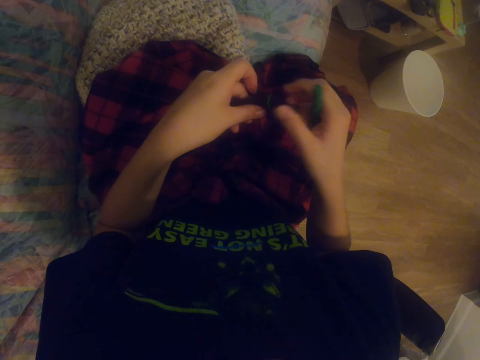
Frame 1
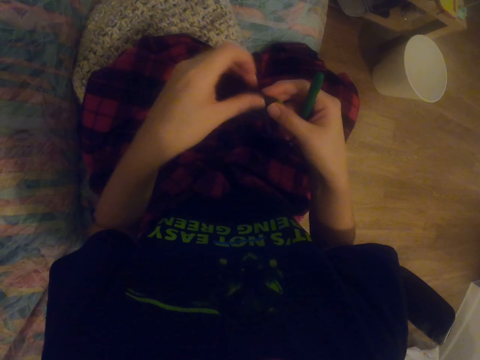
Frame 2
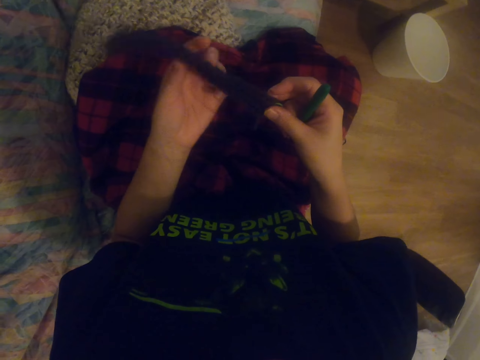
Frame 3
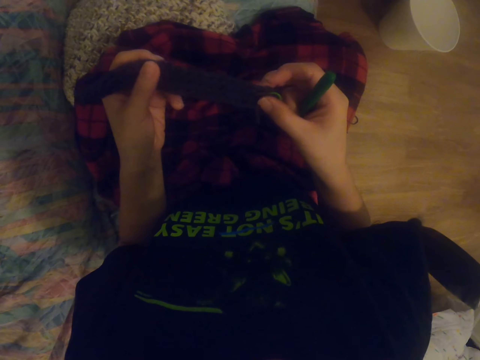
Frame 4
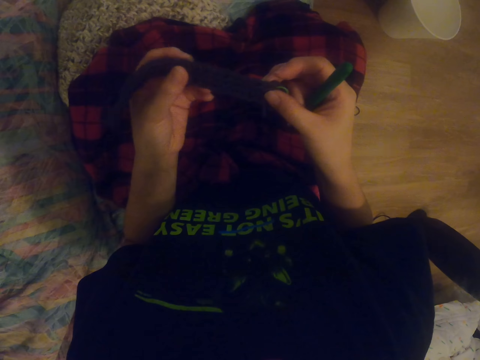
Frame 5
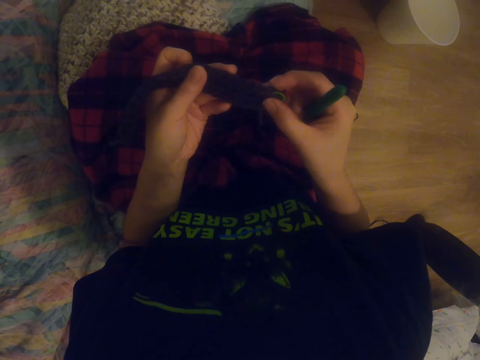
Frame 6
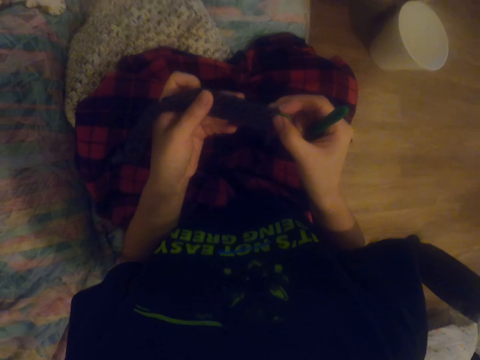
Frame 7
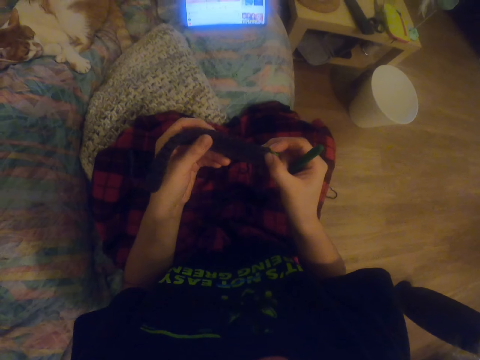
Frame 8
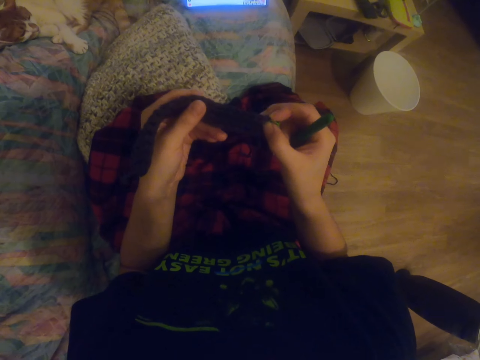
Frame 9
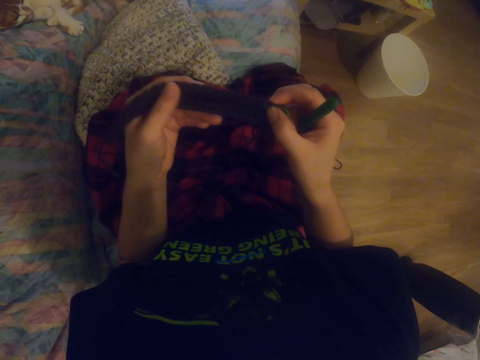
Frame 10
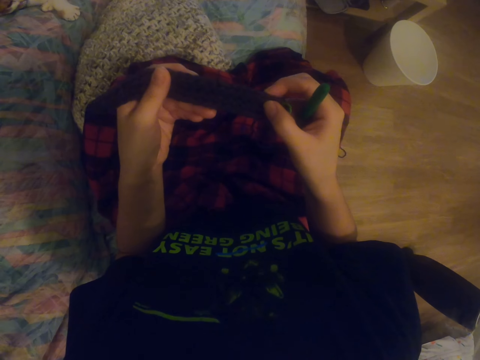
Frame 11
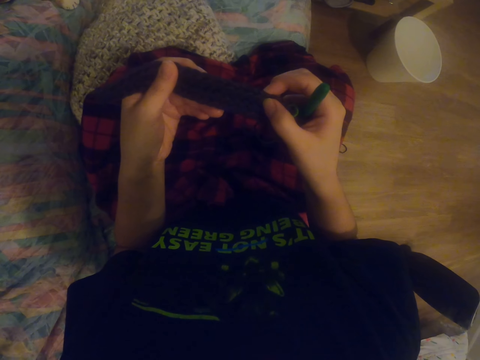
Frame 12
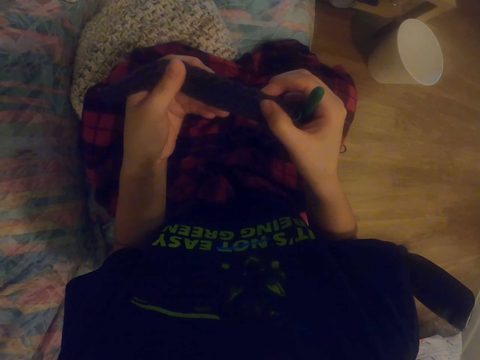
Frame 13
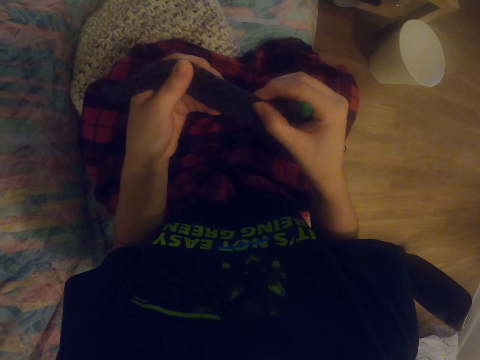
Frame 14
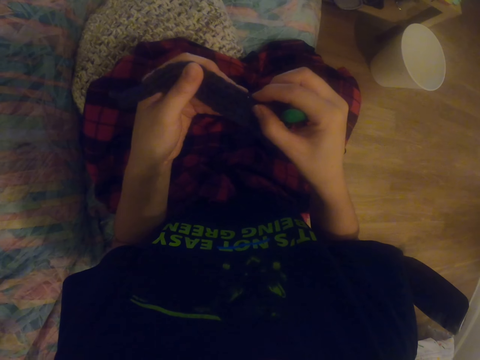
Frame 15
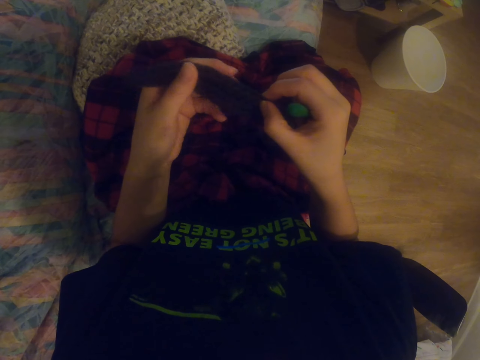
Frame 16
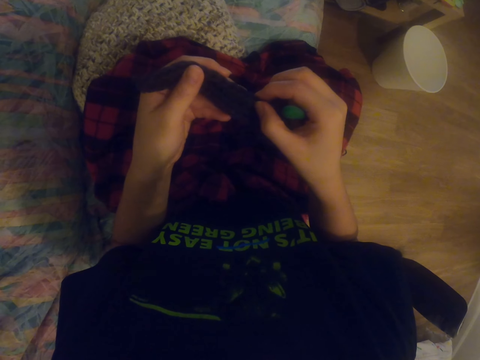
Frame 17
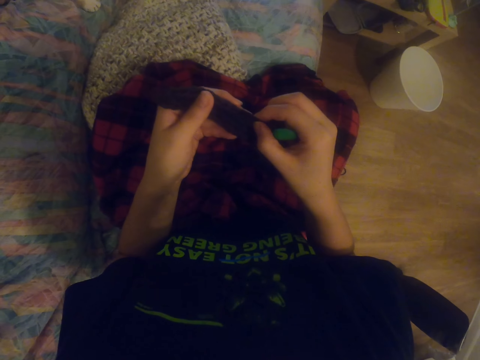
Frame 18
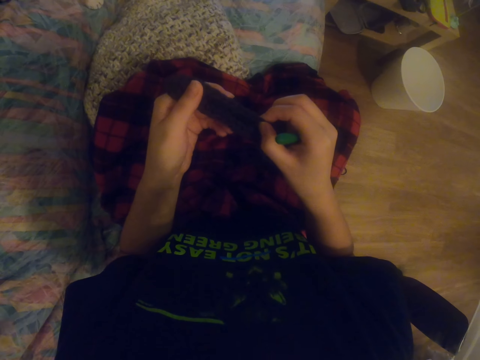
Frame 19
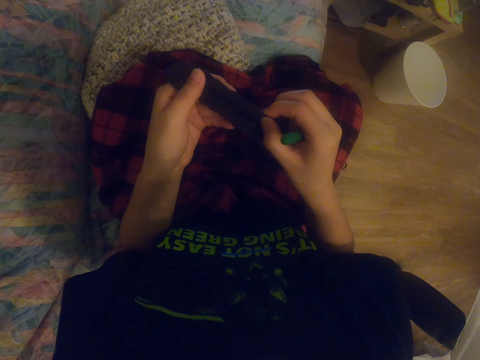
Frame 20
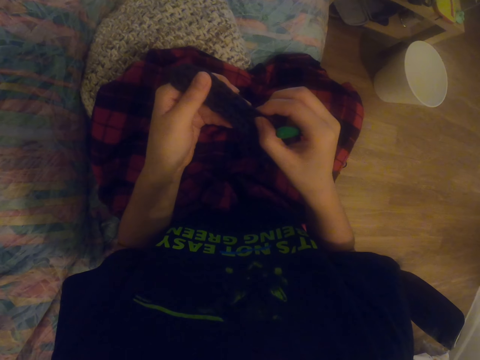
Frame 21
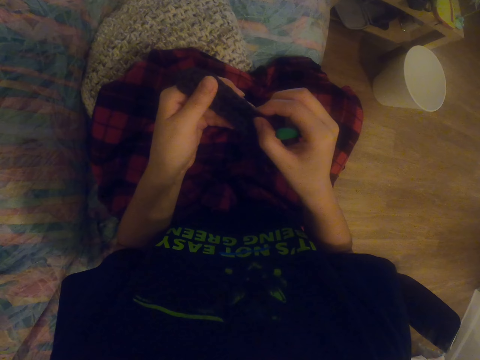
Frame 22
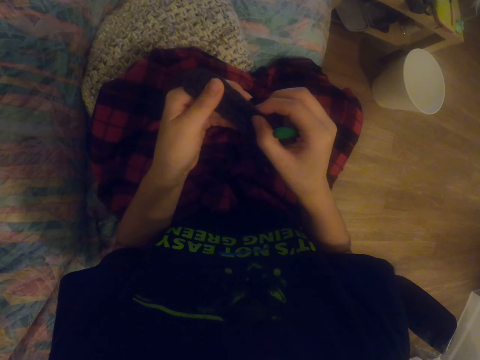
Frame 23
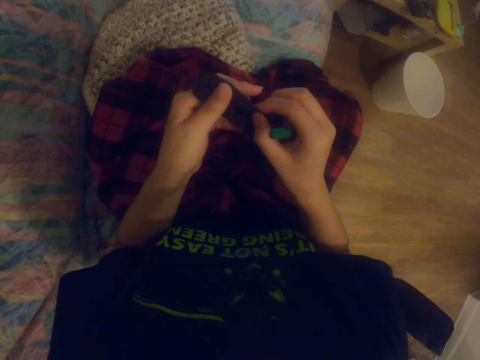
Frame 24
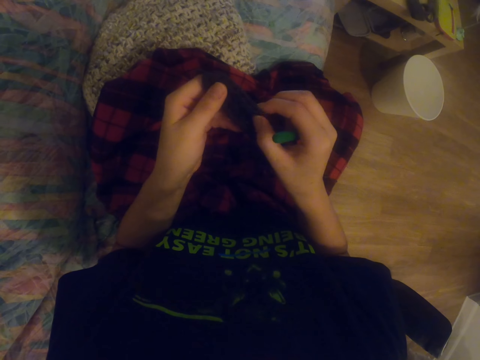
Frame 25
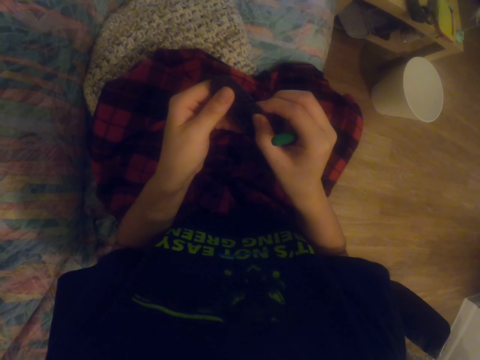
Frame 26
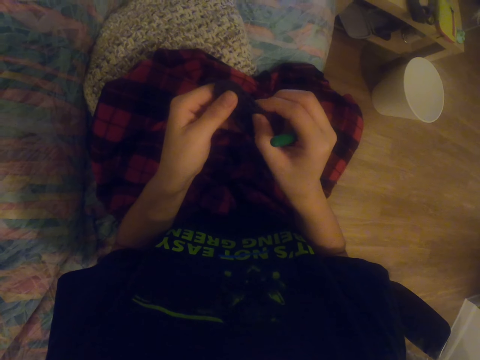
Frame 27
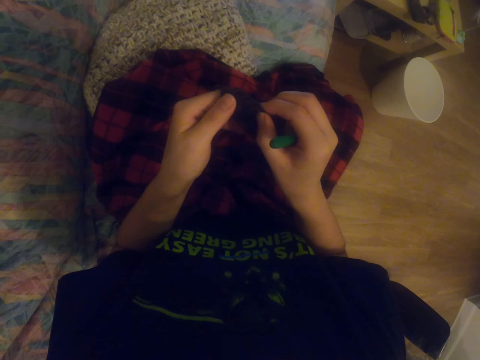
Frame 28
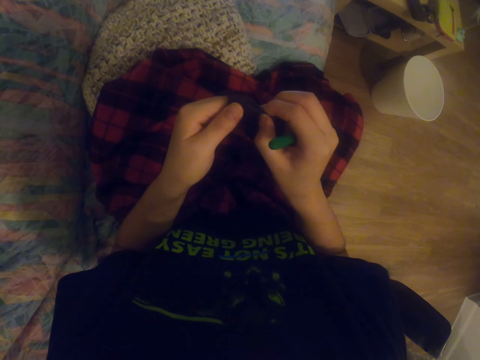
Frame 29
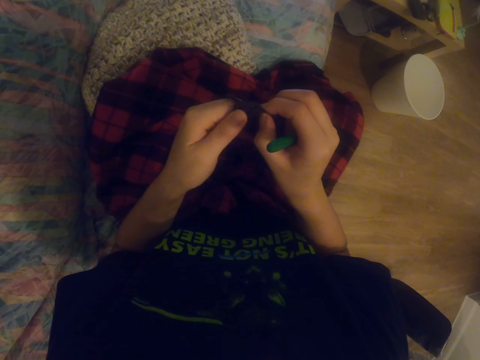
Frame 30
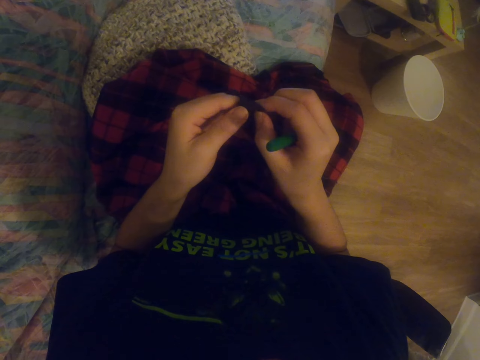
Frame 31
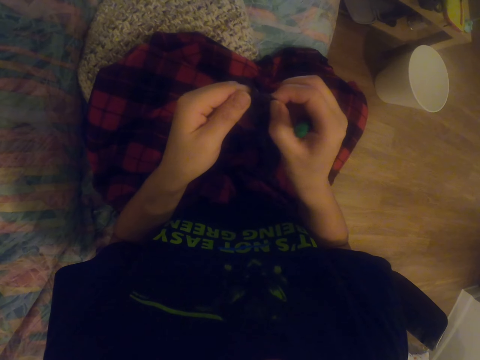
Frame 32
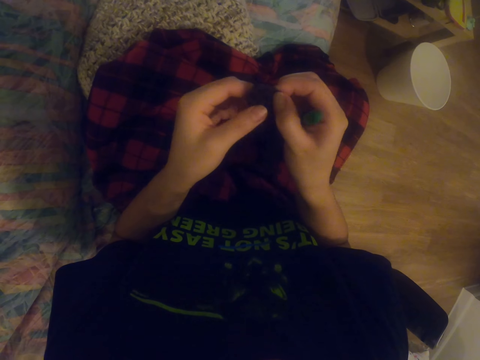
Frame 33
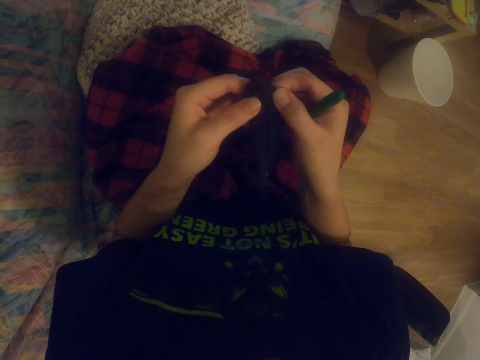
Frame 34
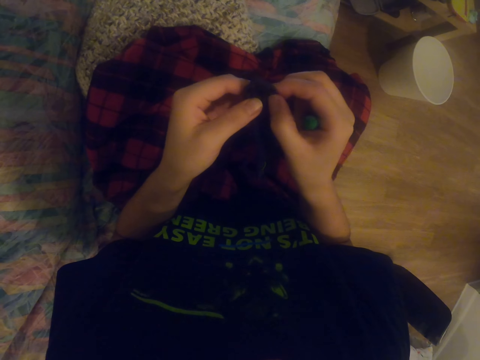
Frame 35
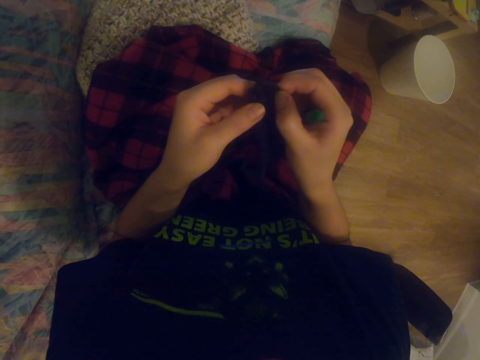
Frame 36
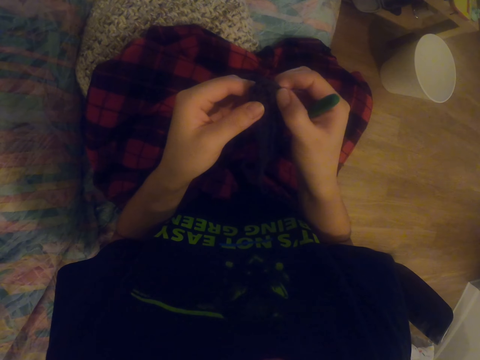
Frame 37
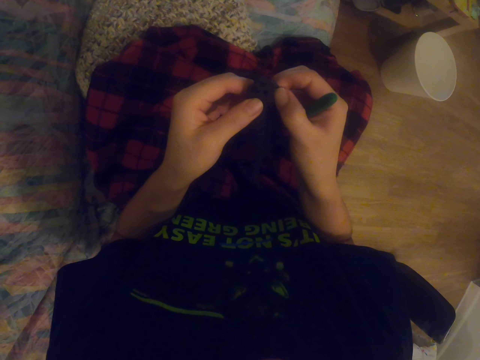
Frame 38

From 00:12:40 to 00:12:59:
The camera wearer stretches the fabric. They watch a video on the tablet. They hold the sock. They press the sock. They count the spaces on the fabric. They press the sock repeatedly.

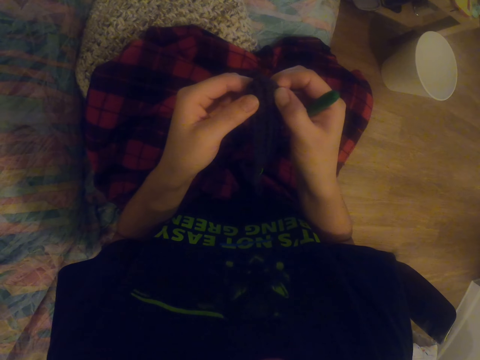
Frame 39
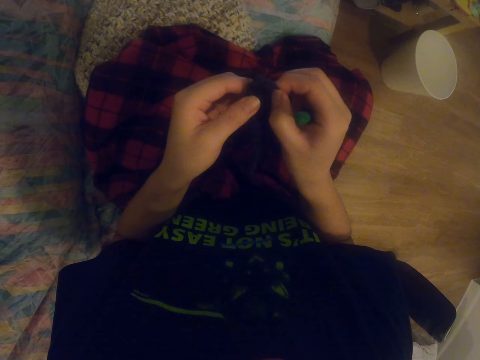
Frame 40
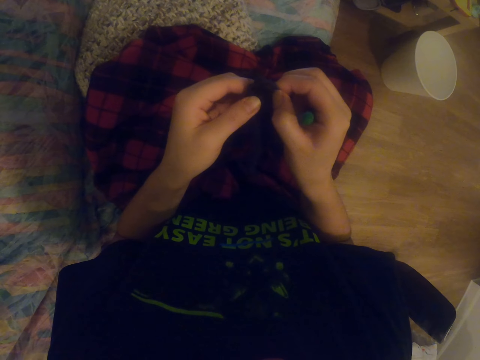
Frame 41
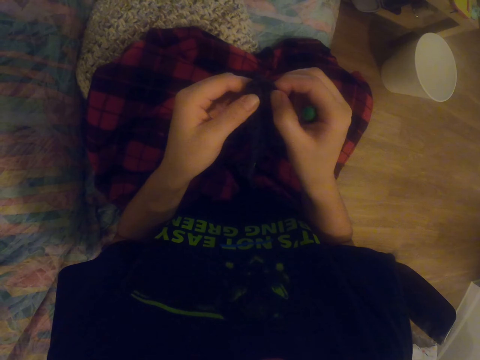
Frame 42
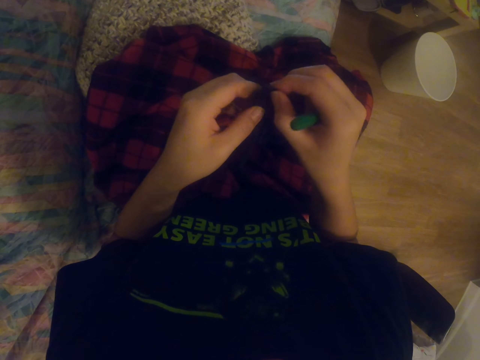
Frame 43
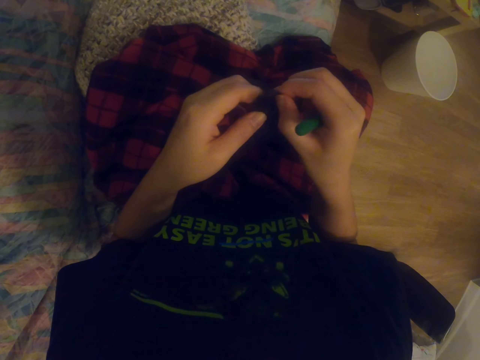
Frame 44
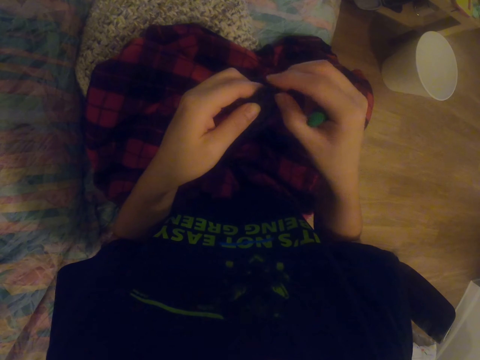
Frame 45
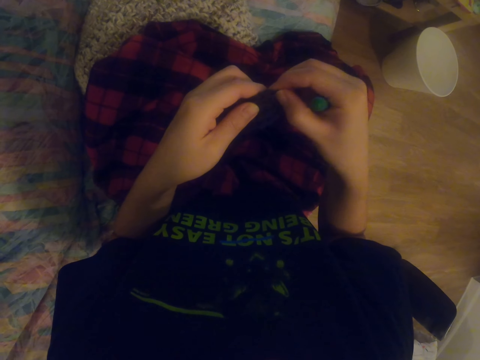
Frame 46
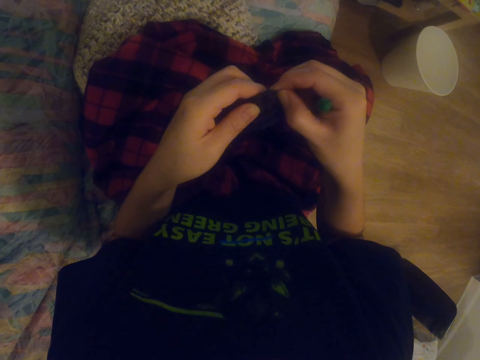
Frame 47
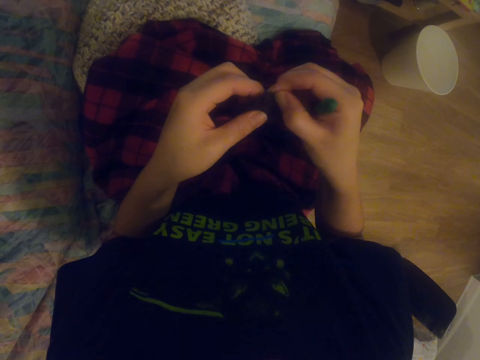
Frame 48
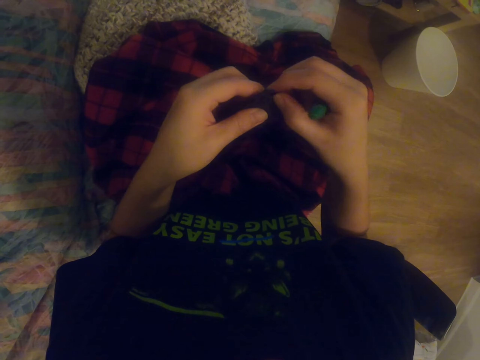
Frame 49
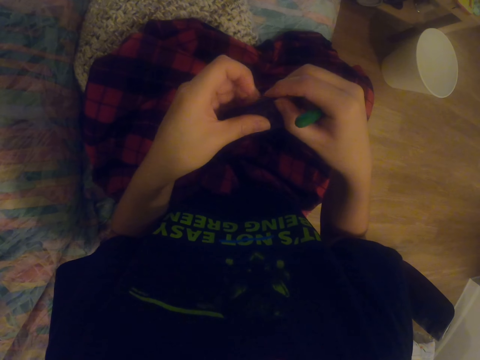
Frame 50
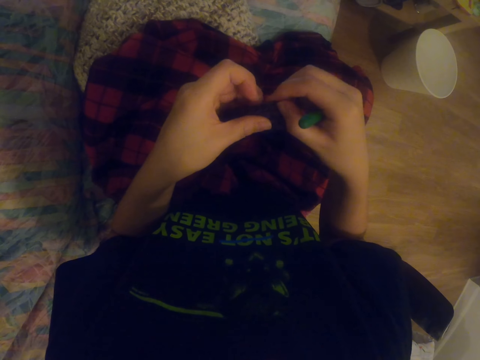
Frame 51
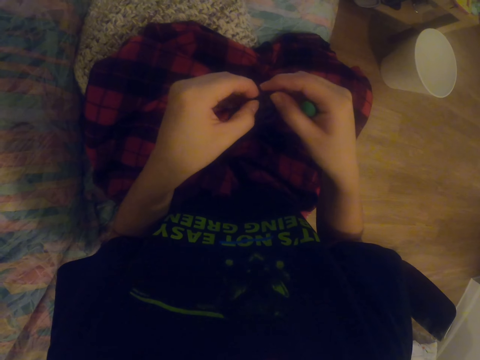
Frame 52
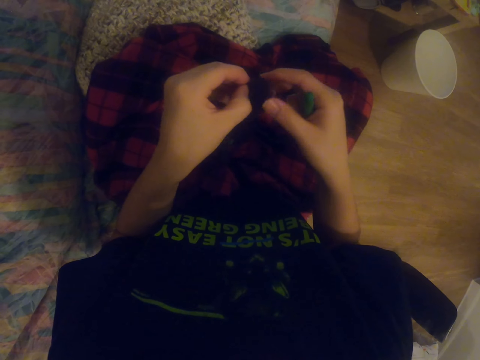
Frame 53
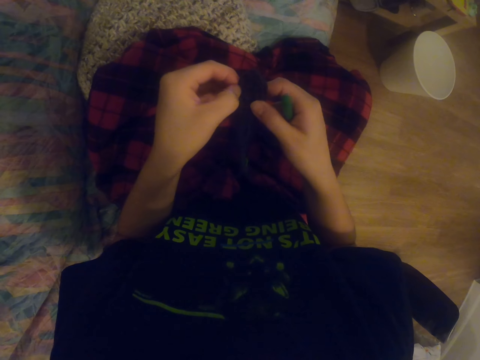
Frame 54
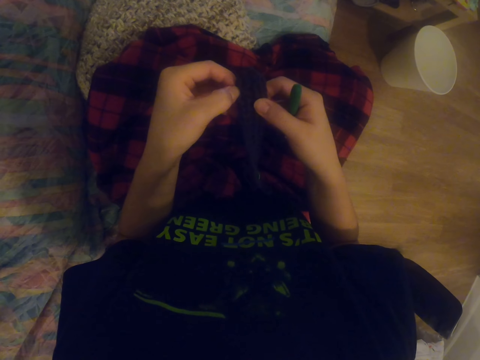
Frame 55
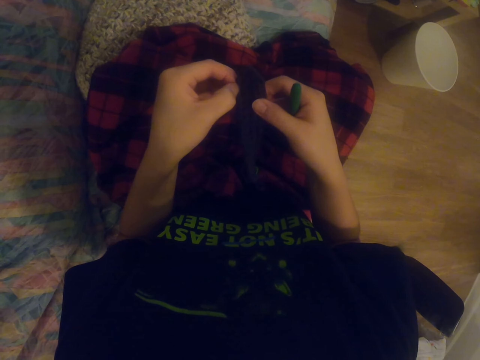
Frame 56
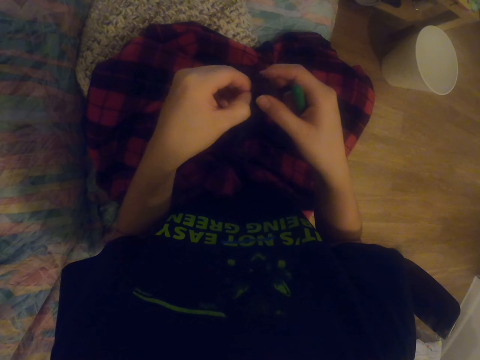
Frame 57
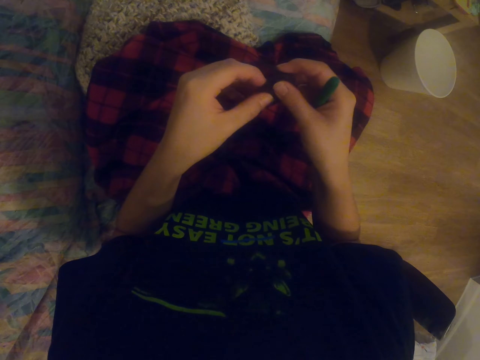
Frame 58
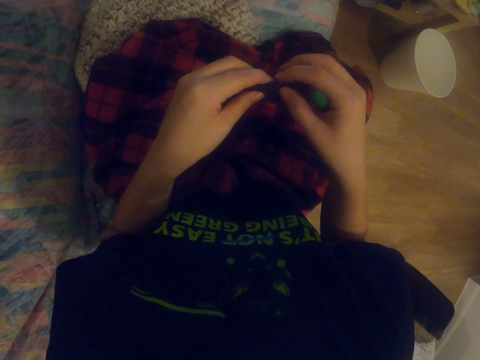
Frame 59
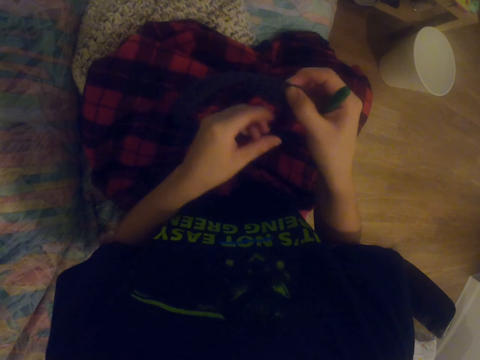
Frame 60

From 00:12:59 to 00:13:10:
The camera wearer presses the sock repeatedly. They rotate the fabric.
